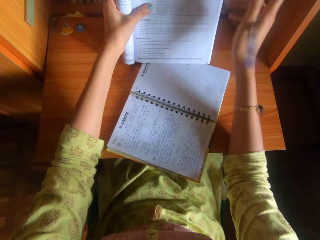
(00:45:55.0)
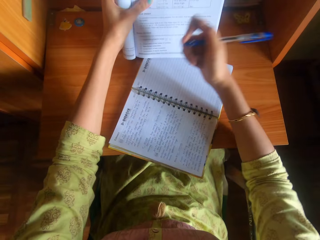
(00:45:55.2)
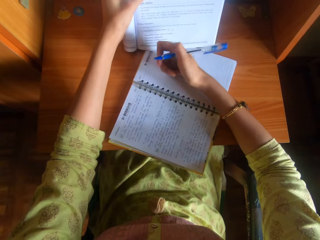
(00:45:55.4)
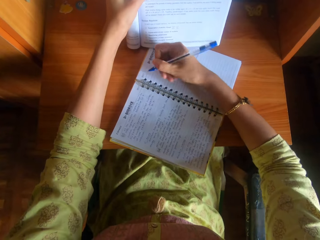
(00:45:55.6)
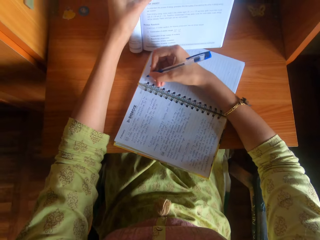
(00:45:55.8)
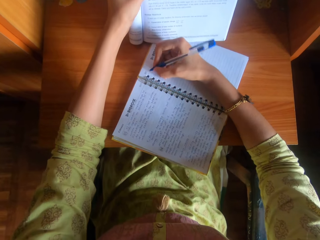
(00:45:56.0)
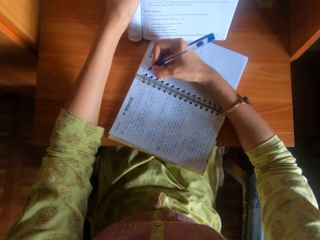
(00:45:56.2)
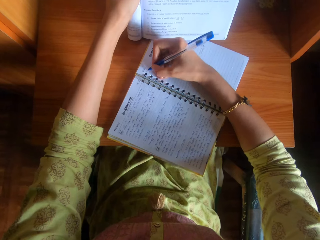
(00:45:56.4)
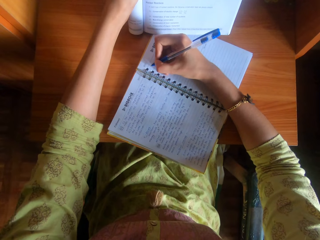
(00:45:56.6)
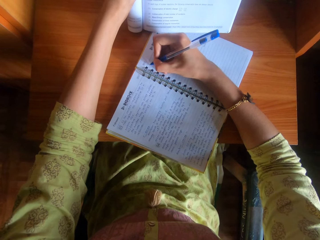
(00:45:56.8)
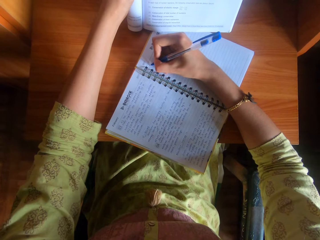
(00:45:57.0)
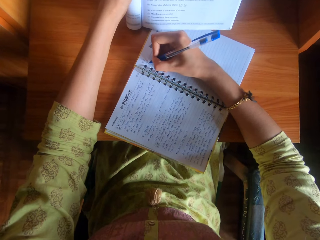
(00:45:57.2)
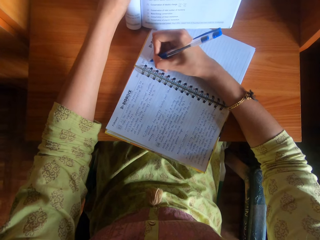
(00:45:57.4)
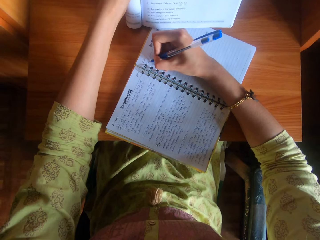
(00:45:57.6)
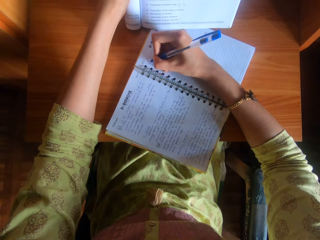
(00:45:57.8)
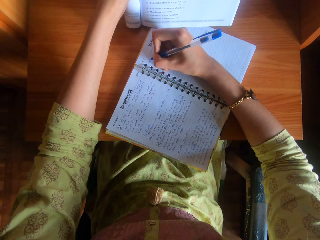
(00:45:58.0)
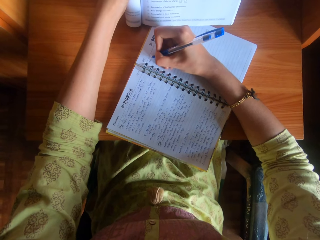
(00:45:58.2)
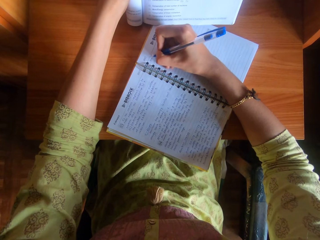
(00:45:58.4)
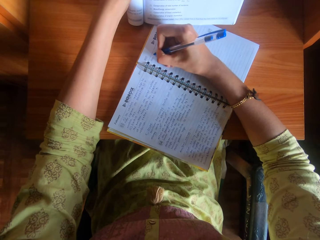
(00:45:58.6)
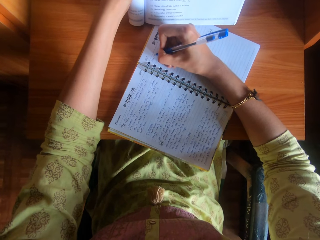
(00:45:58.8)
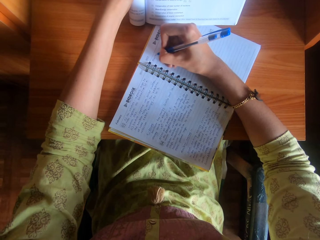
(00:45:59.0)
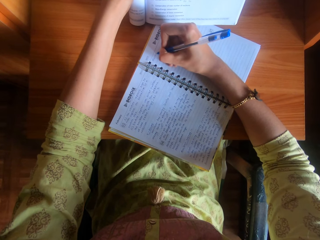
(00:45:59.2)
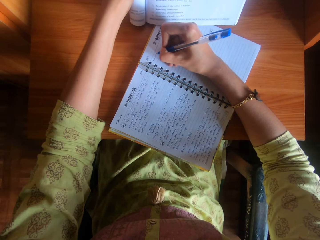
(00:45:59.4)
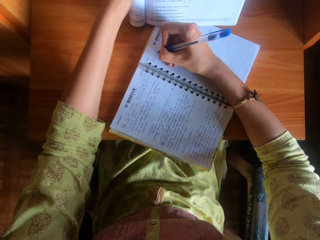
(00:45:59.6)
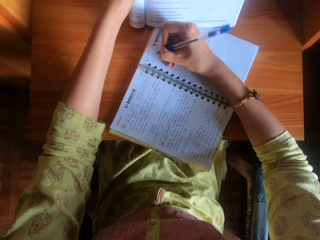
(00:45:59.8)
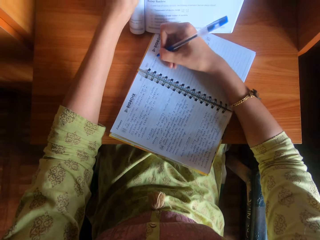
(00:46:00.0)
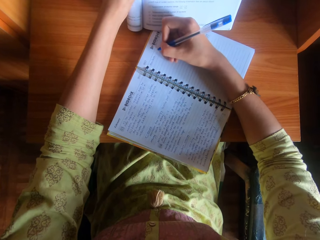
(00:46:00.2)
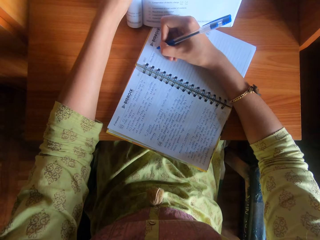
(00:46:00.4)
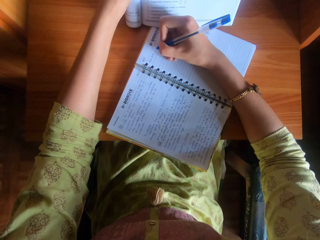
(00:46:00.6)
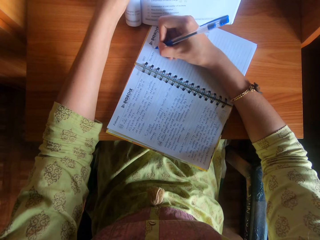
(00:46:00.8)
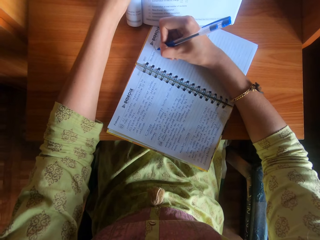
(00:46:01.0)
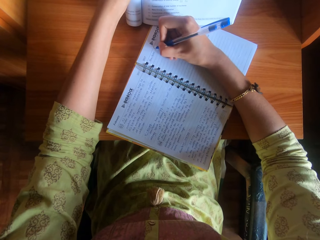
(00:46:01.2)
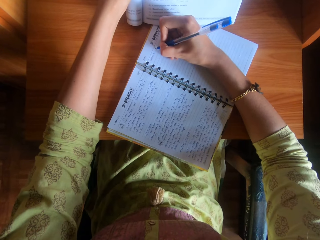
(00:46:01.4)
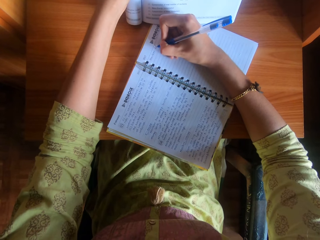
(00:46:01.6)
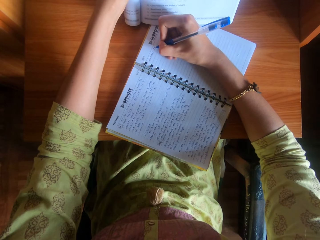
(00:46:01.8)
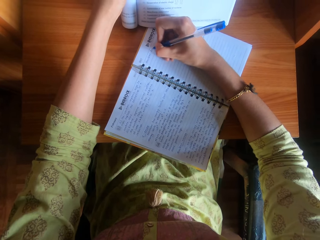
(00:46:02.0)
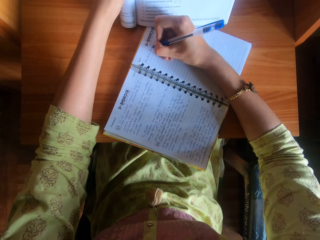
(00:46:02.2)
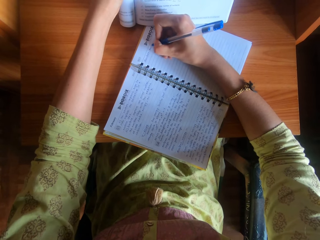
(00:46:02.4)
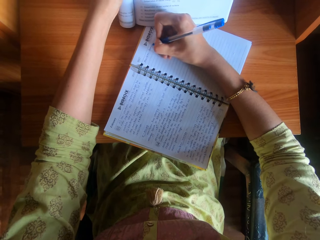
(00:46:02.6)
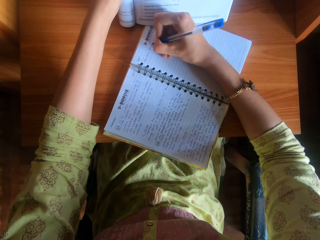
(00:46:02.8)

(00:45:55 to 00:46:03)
The camera wearer places the book on the table with her left hand. She writes in the book with the pen in her right hand. She copies notes from a textbook.

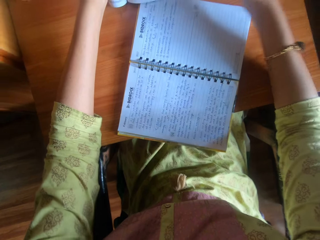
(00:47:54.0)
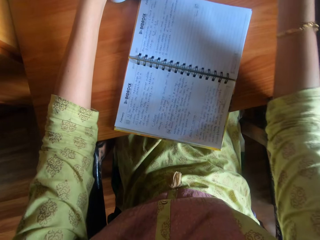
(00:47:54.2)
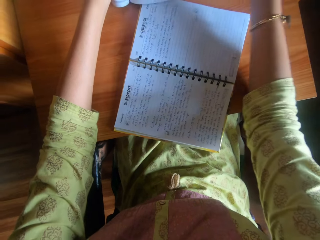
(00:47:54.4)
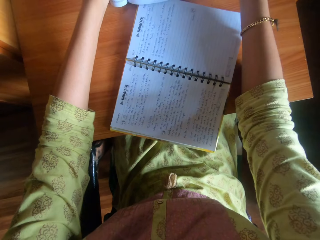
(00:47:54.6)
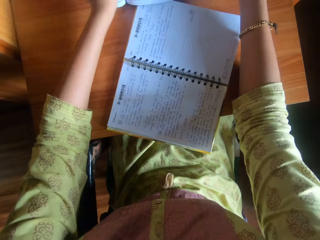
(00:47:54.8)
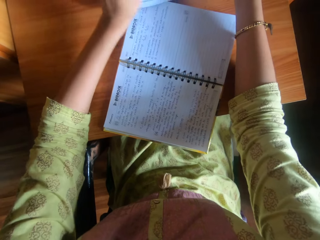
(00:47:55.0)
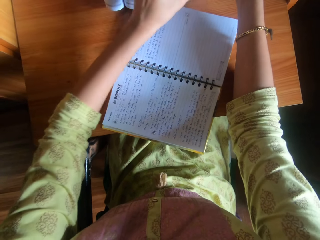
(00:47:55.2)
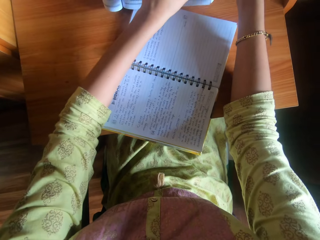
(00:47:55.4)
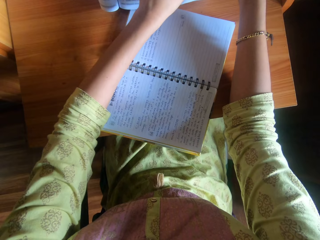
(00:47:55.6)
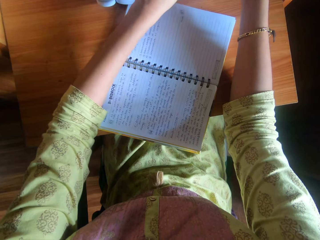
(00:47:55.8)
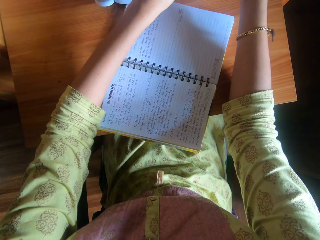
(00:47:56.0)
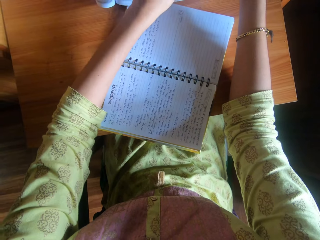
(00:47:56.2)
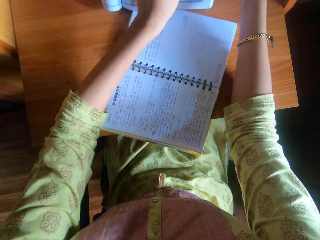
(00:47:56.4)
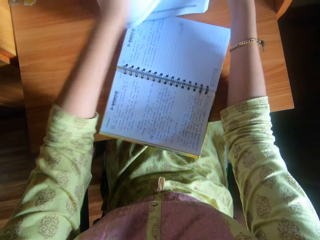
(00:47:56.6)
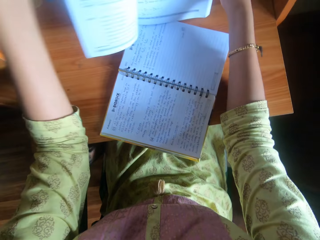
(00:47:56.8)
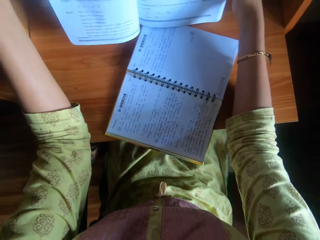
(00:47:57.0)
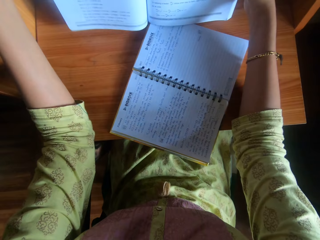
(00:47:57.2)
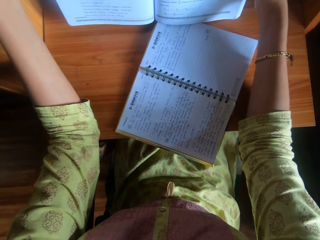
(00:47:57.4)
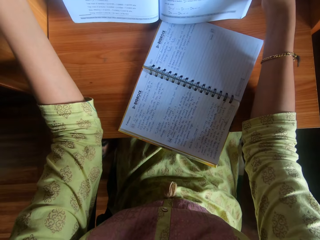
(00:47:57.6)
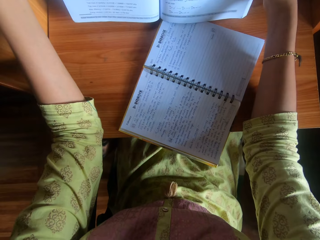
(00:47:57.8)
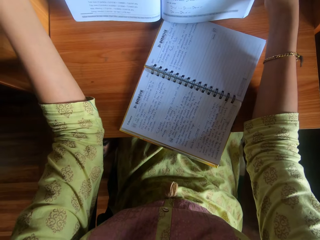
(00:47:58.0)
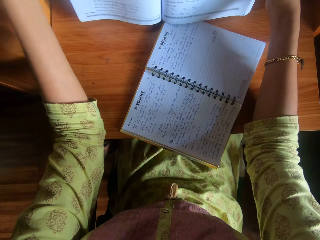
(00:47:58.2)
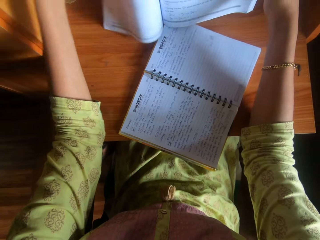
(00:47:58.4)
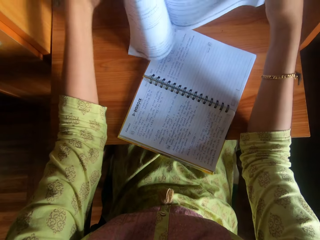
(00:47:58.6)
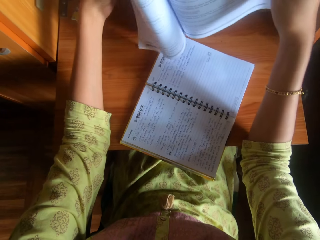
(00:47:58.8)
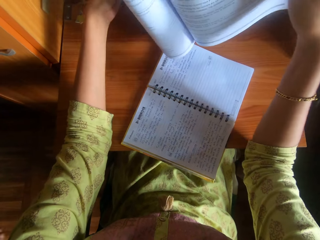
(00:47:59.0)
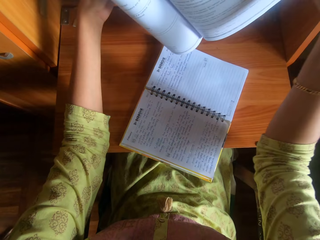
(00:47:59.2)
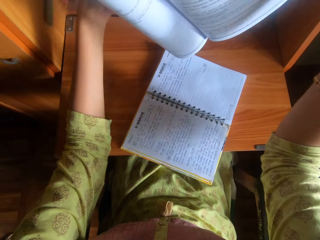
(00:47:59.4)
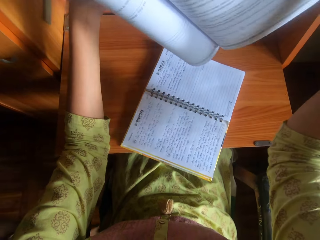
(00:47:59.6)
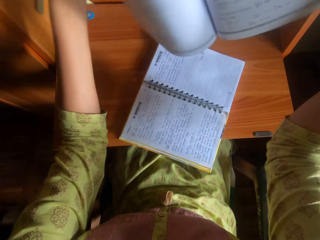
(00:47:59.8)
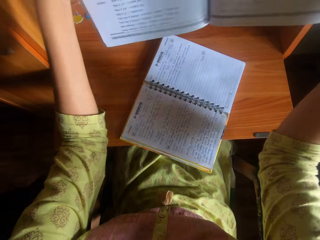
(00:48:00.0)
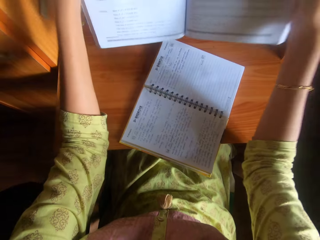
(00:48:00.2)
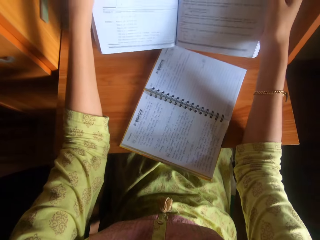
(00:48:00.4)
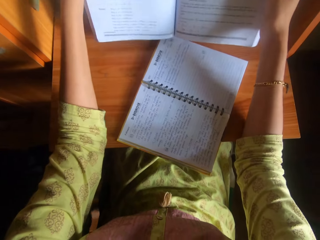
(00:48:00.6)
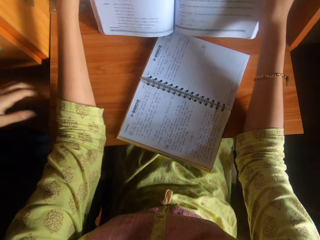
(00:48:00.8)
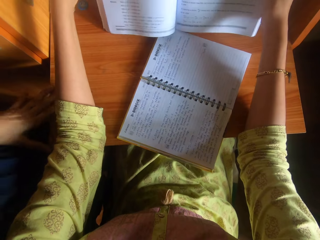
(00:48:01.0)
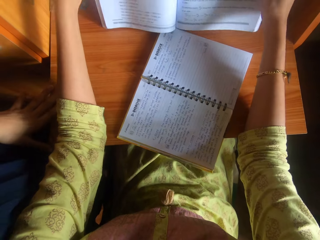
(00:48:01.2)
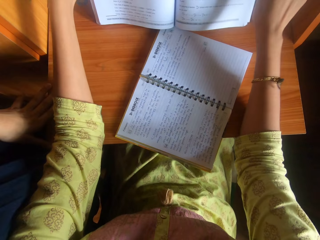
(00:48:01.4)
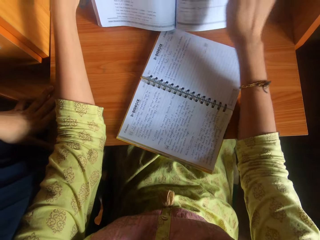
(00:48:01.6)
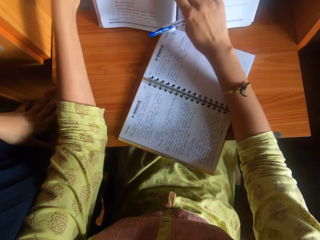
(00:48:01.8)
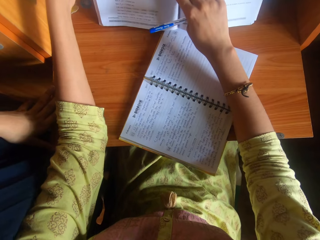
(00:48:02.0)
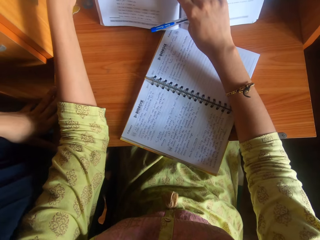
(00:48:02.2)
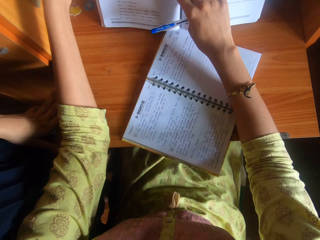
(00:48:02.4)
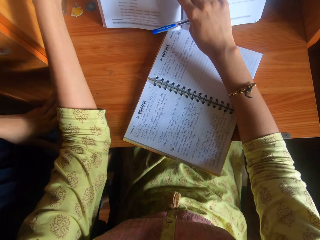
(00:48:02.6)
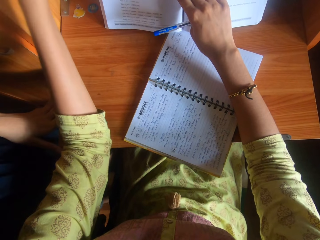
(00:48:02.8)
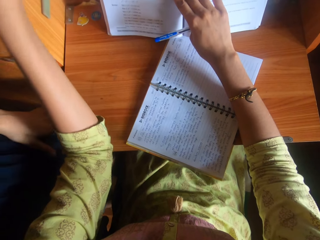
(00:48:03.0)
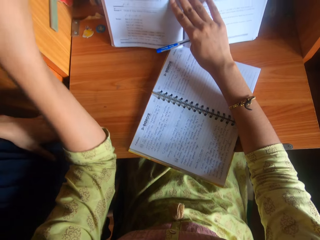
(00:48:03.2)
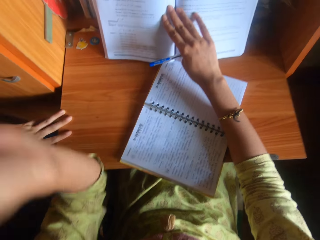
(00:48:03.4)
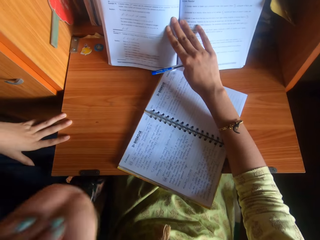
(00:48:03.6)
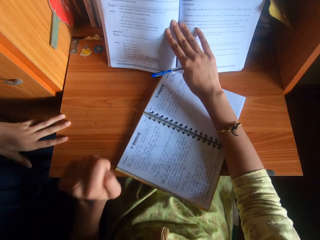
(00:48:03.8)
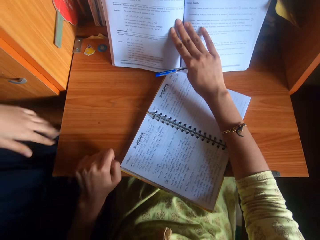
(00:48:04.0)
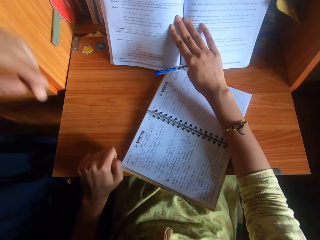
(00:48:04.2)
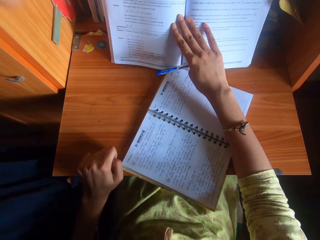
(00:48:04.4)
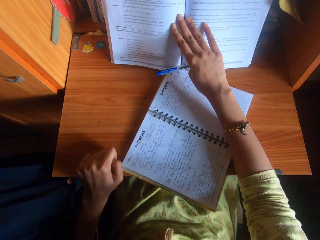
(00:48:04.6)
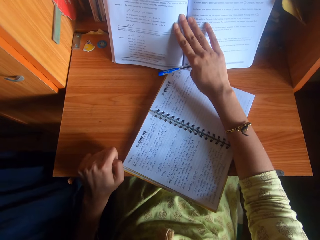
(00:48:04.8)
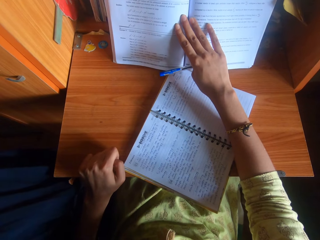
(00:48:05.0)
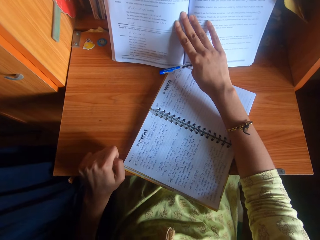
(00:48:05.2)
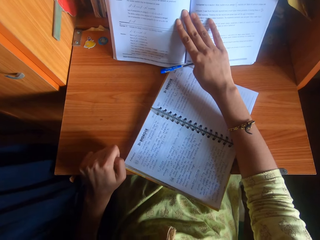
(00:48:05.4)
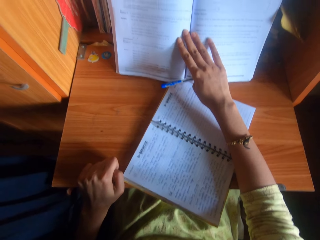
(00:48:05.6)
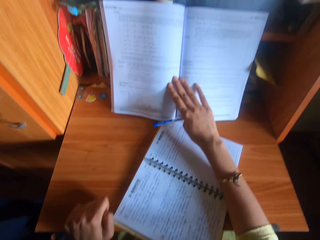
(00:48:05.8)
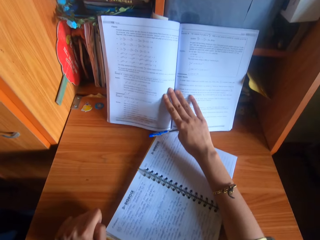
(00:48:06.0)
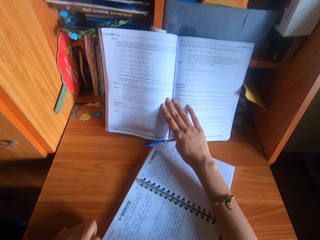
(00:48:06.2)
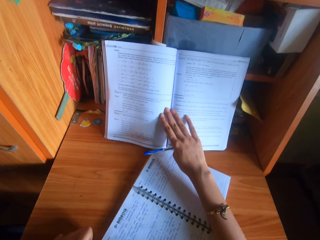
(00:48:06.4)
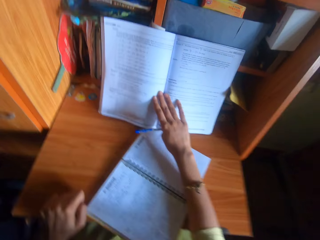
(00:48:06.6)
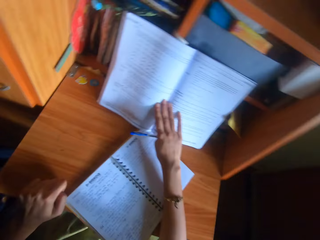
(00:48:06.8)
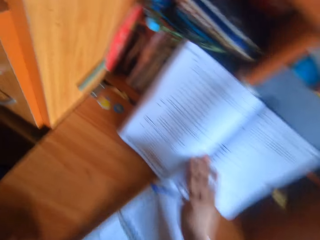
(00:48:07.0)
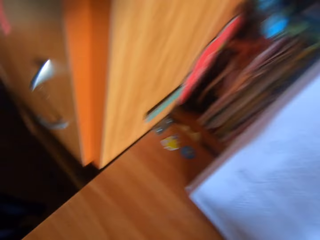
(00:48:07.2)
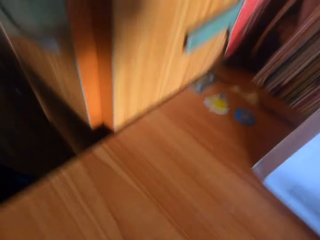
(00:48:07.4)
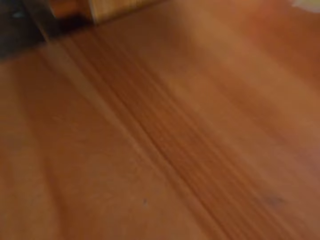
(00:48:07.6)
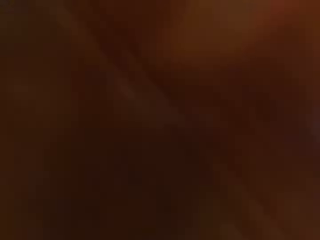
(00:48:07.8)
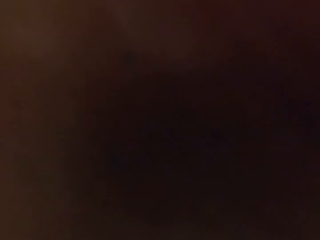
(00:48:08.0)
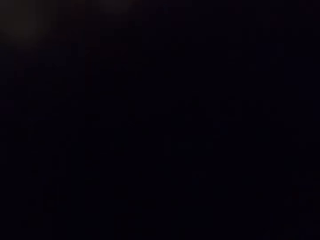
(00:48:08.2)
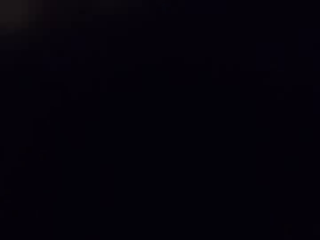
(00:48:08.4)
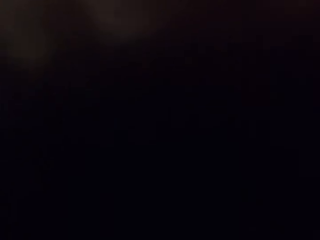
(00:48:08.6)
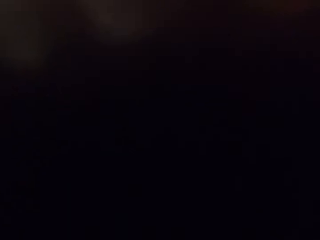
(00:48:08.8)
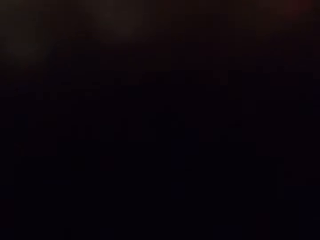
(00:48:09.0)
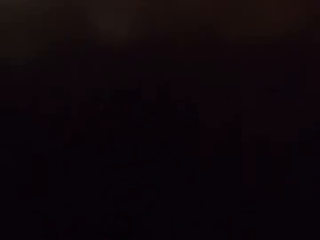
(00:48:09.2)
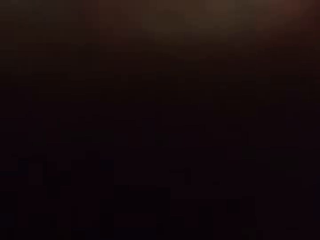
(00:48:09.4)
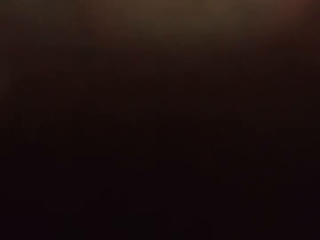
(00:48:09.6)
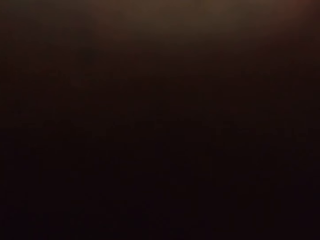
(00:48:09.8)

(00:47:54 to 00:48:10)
The camera wearer flips a page in the book on the table with her left hand. She raises the book from the table with her hands. She interacts with a woman. The camera wearer drops the book on the table with her hands. She holds the book with her hand.
